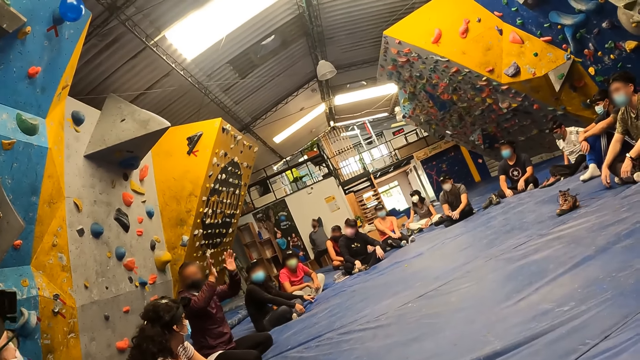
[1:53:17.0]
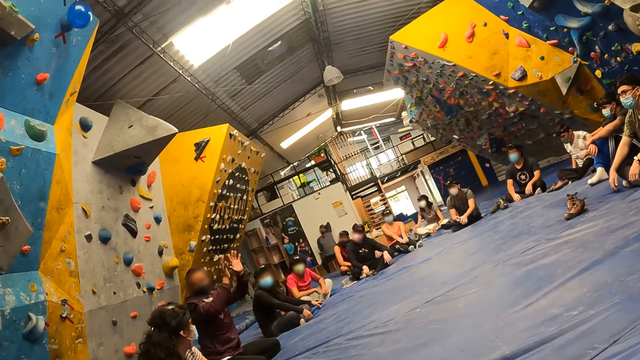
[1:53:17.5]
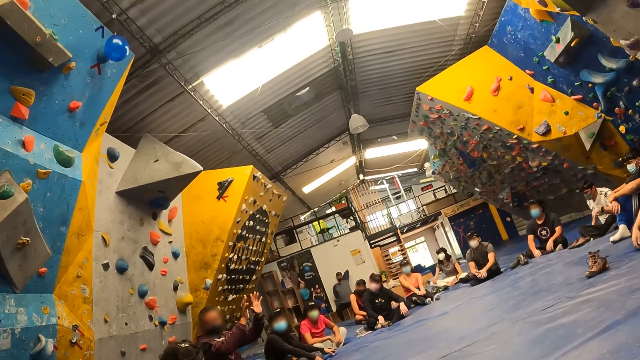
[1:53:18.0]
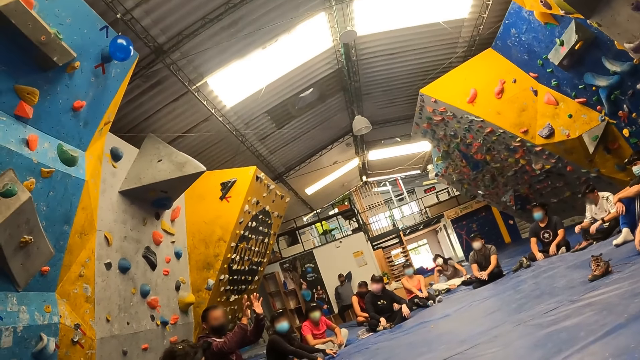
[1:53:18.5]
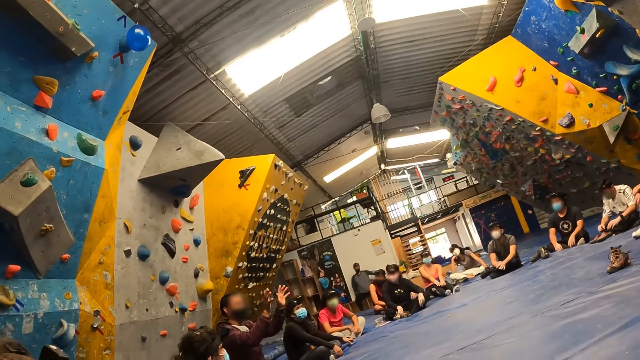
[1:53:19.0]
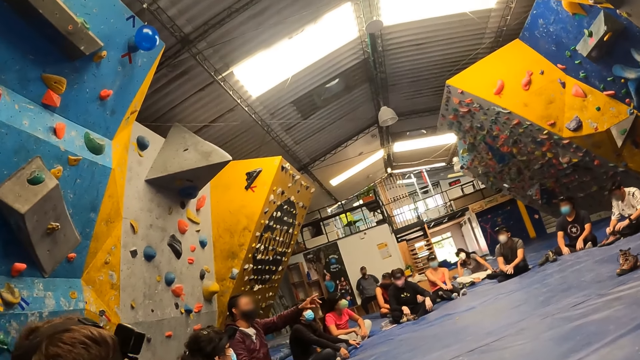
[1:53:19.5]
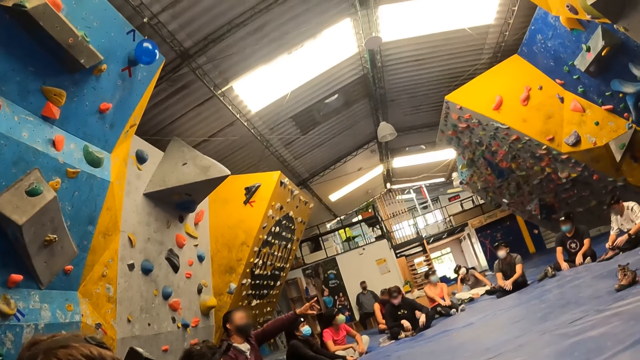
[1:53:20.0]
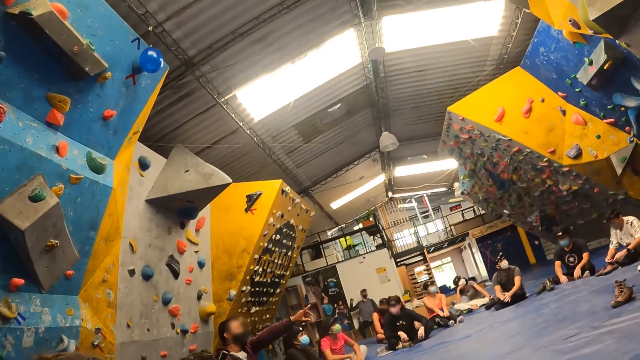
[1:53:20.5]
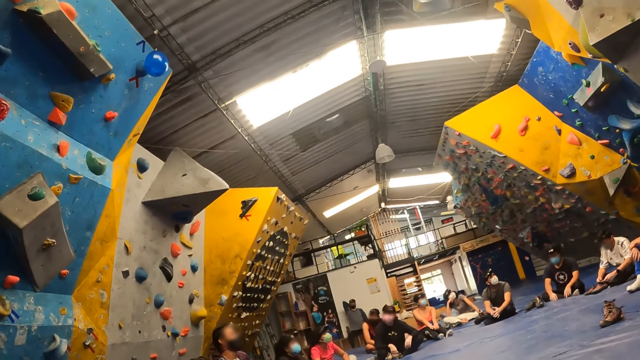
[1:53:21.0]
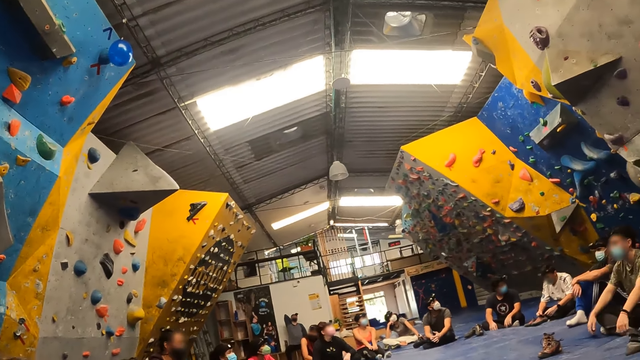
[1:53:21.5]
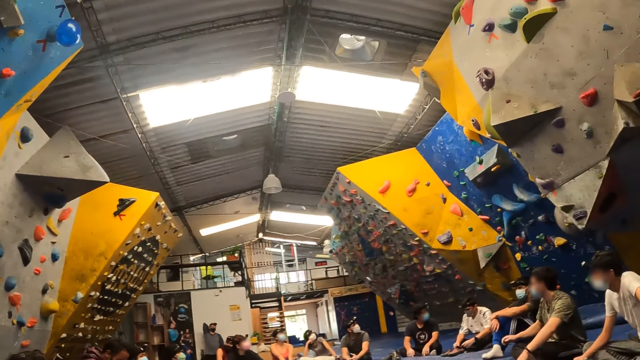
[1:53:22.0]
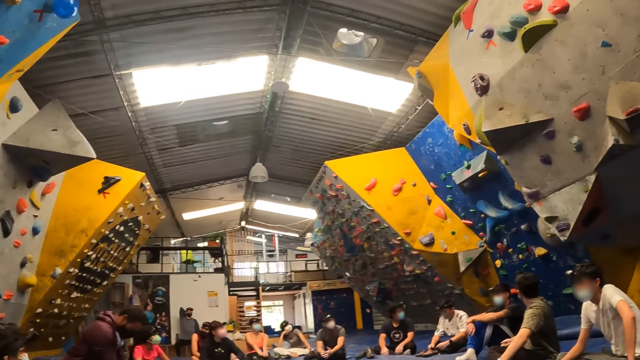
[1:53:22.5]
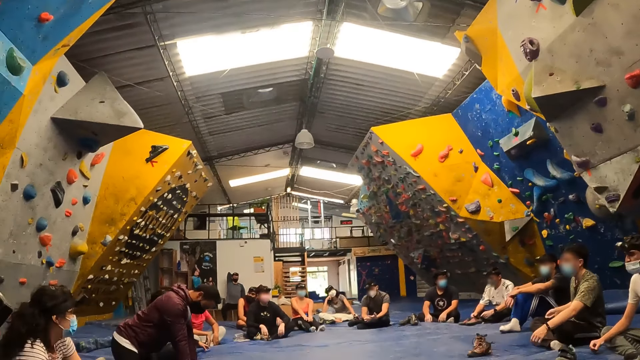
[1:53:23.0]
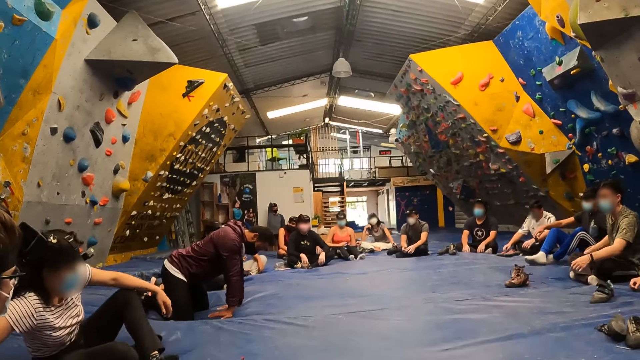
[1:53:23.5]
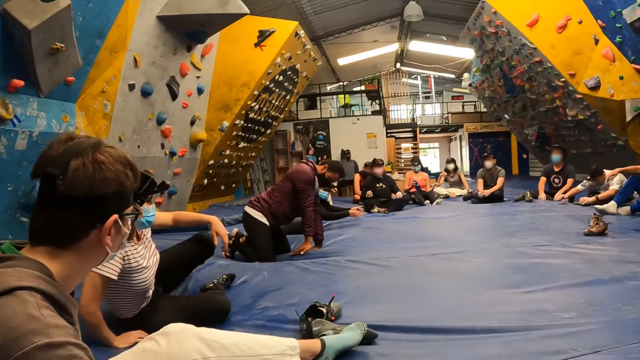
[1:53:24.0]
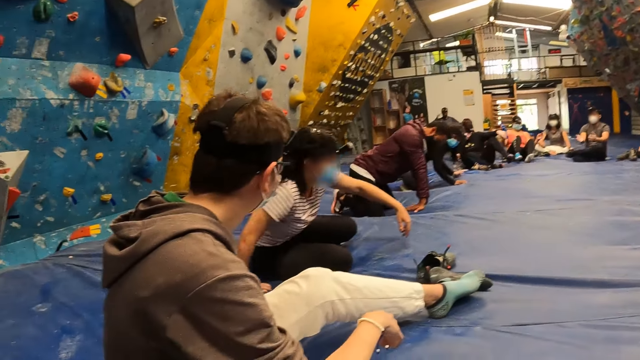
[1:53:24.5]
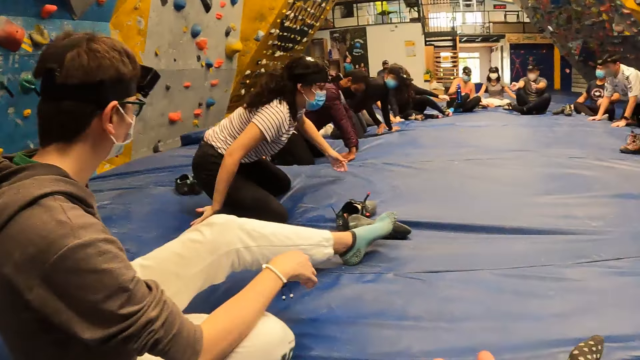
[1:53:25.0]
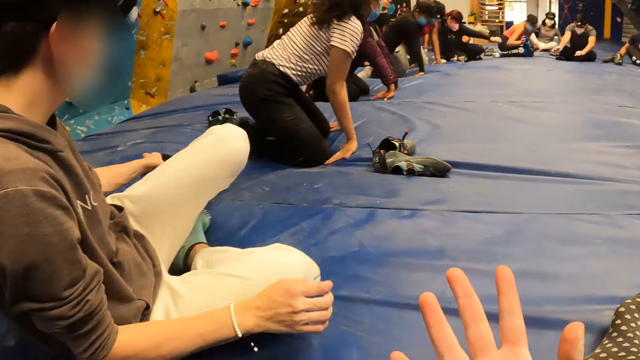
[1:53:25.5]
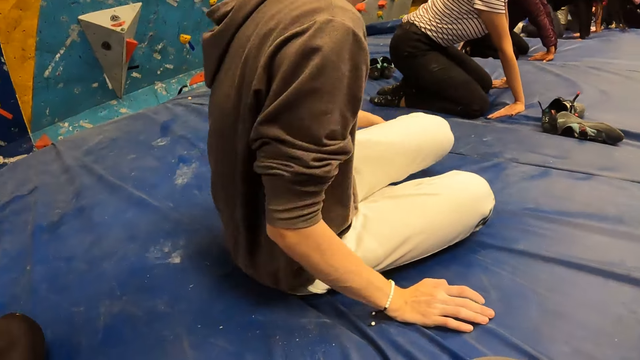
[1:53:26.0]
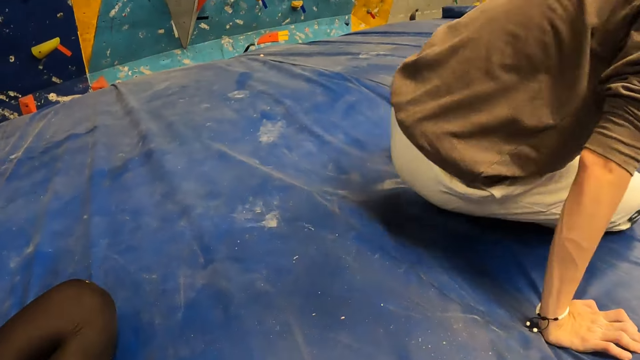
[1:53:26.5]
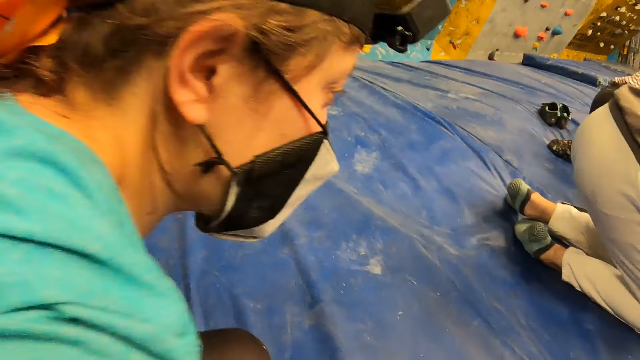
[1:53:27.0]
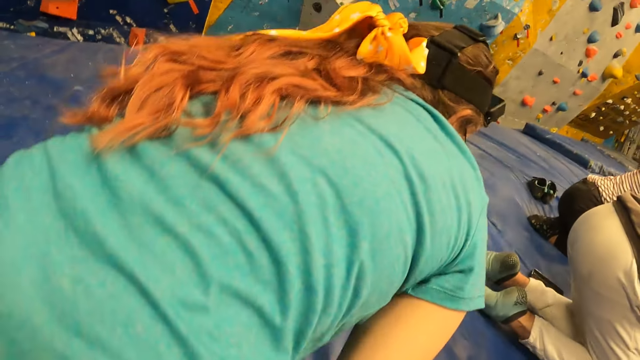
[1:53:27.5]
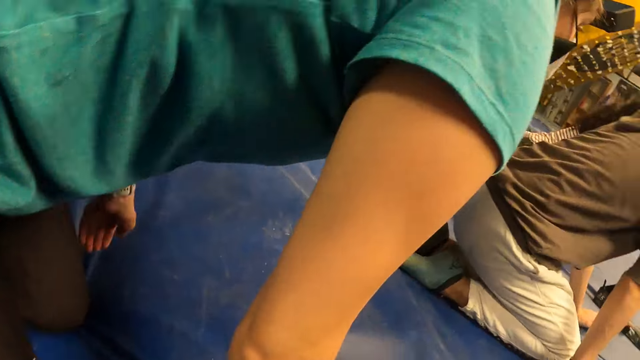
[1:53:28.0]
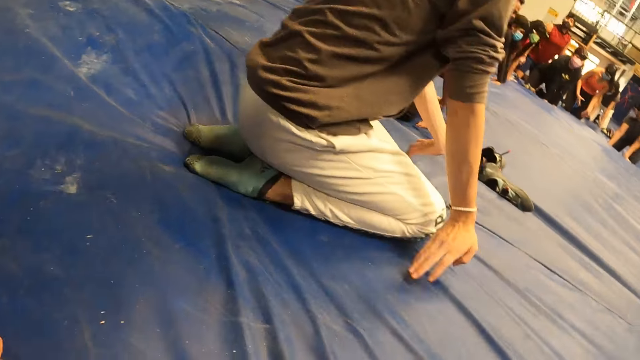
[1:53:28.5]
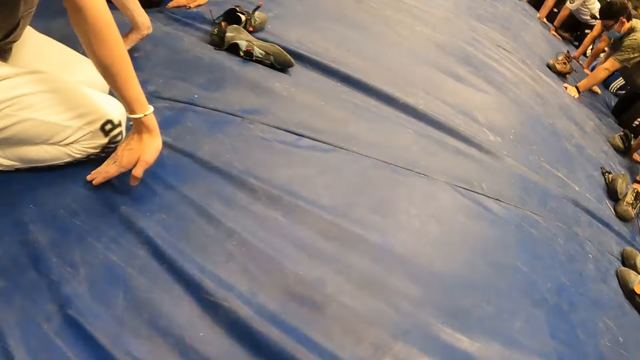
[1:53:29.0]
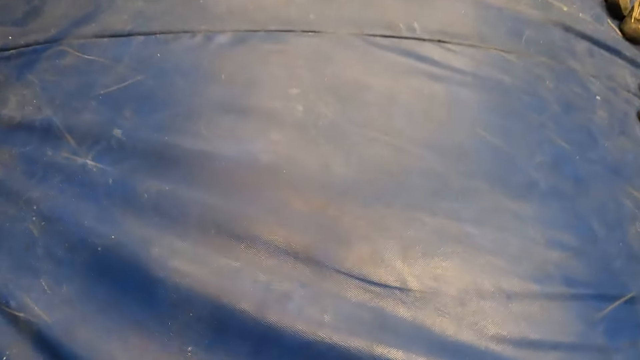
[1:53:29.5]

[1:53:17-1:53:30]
A man moves hands. The instructor points at a bouldering wall with his left hand. Another man touches his back. The camera wearer looks around. The instructor gets on his hands and feet. The instructor bends down. A lady rises up. The lady bends down. Another man bends down. Another lady stands up.

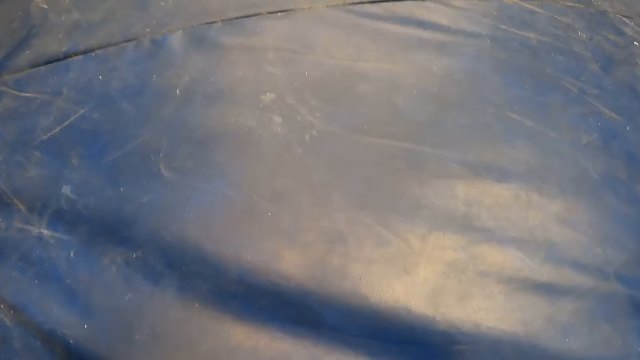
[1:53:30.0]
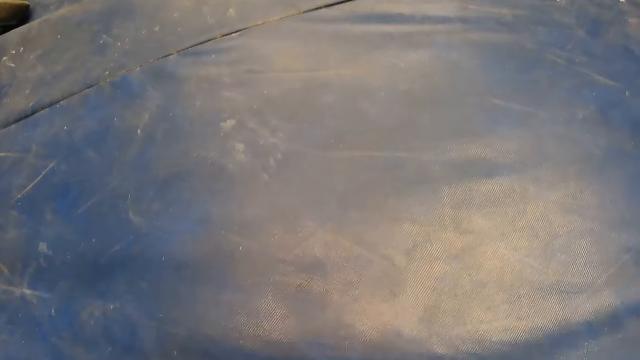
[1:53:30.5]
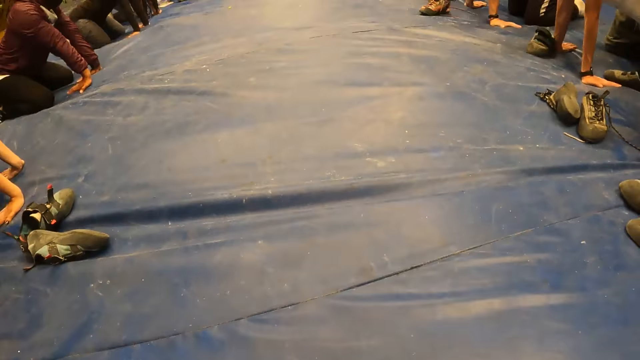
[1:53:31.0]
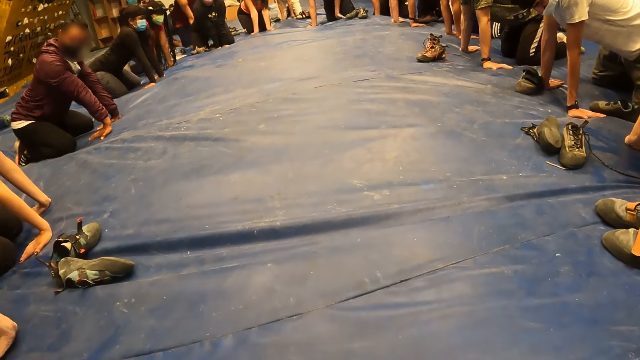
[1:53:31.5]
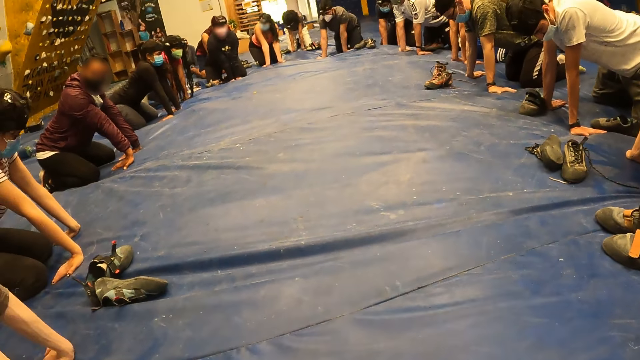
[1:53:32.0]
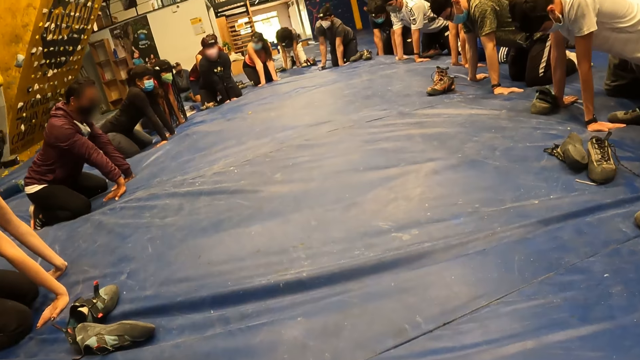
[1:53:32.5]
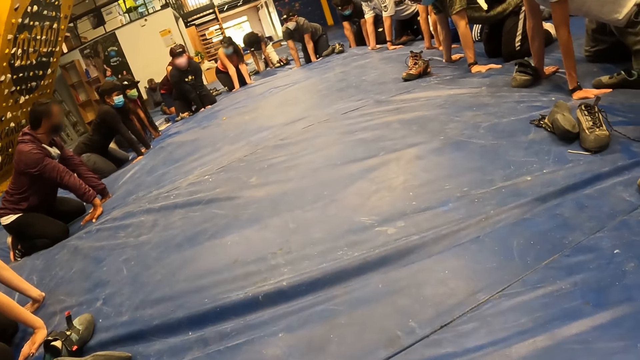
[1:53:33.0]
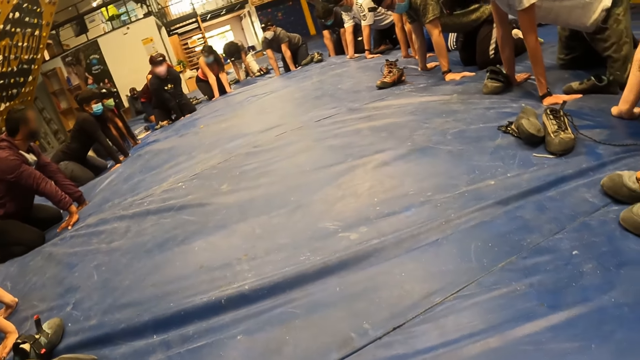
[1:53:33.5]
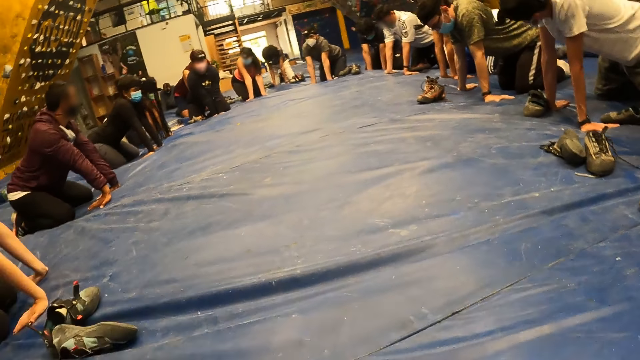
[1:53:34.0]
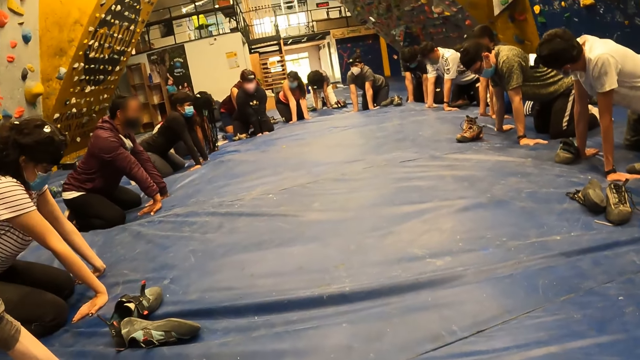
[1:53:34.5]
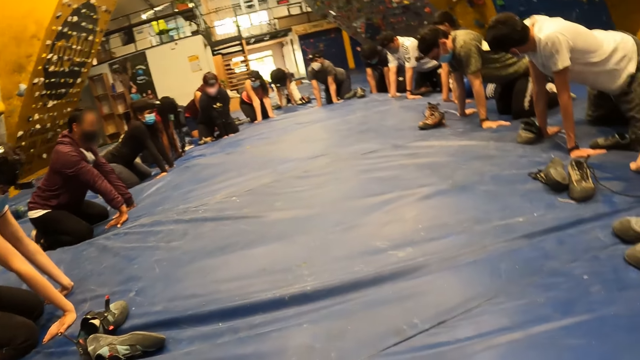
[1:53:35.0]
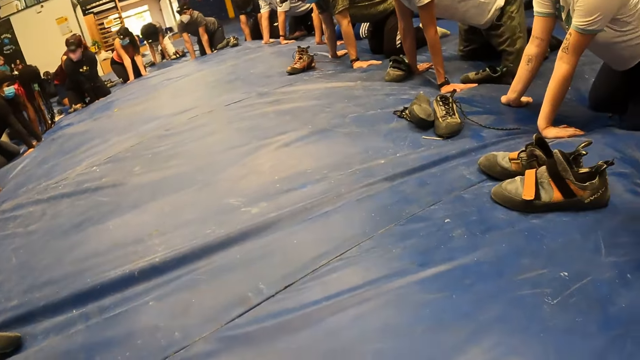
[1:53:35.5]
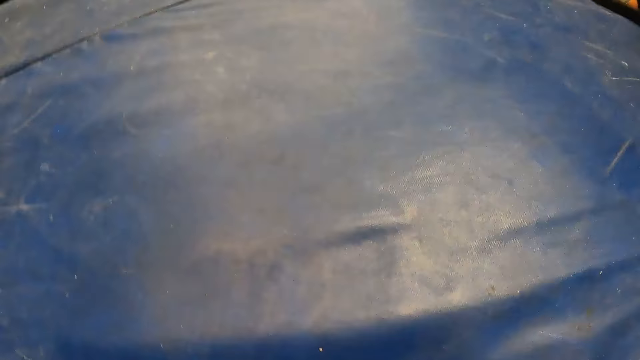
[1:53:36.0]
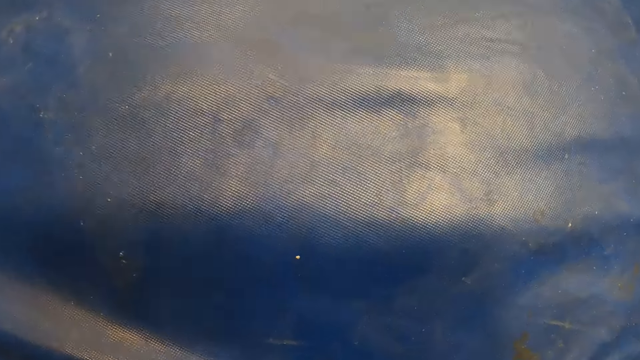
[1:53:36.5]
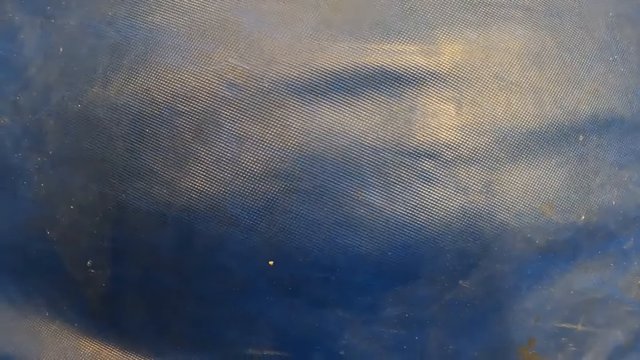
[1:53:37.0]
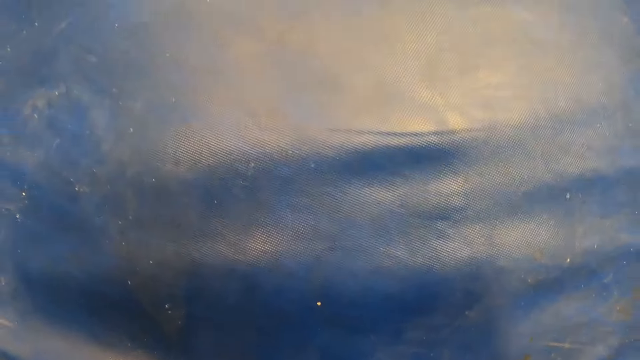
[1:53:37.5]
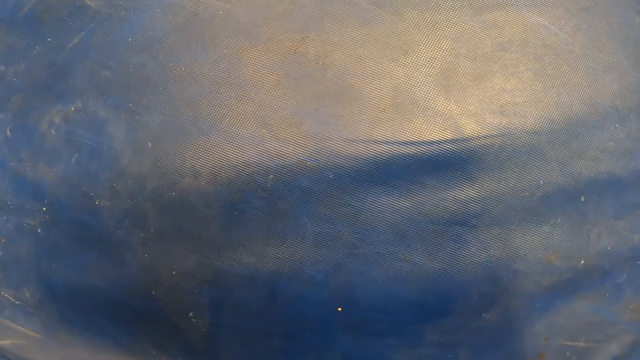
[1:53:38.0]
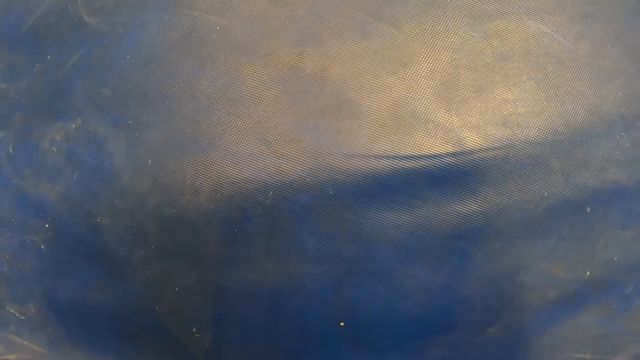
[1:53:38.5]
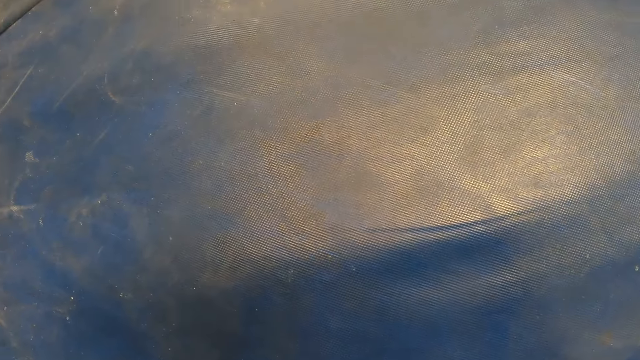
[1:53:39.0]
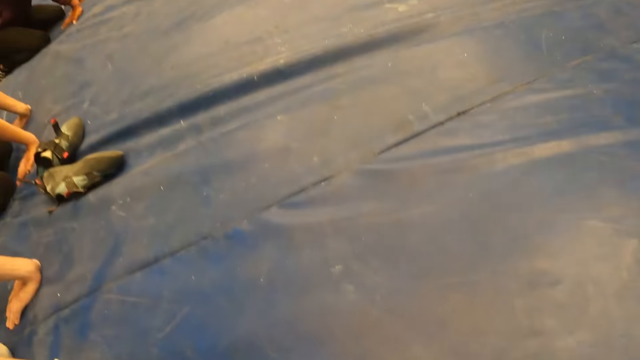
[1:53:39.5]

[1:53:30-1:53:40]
The camera wearer looks around. A man moves a hand. The camera wearer looks around.
